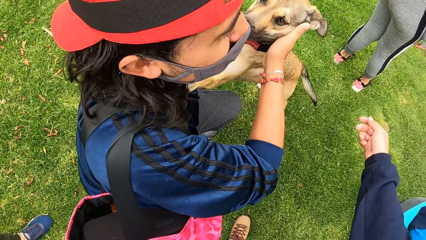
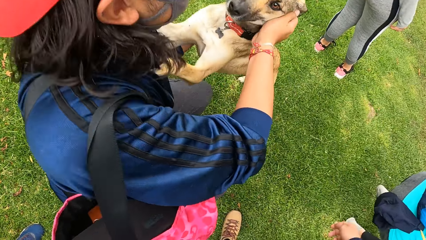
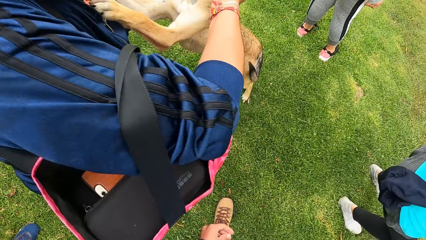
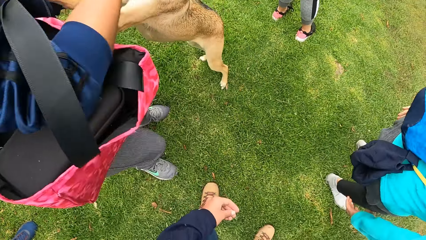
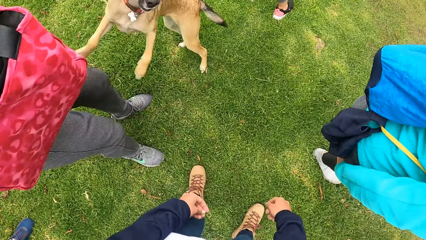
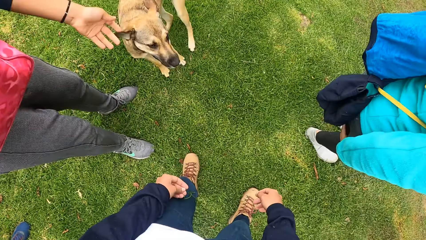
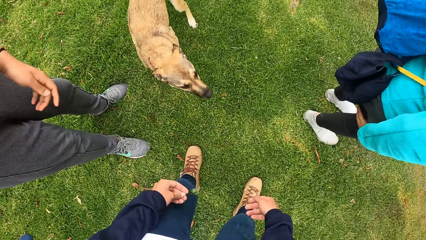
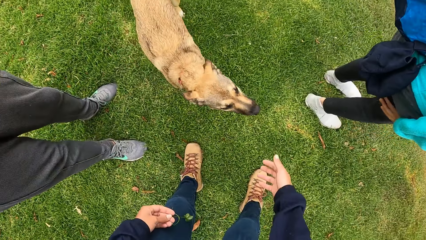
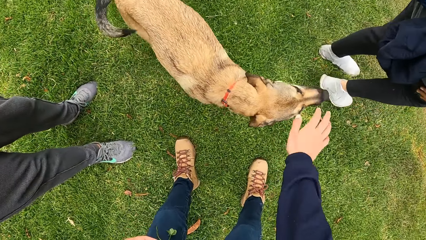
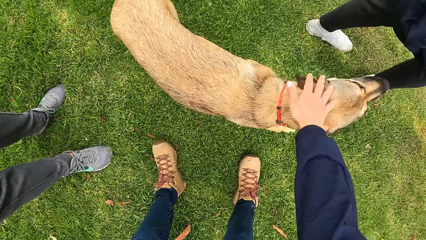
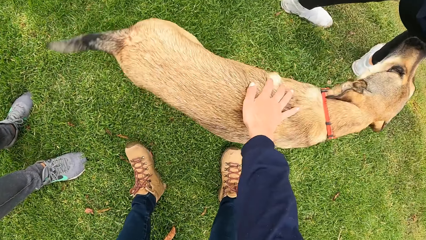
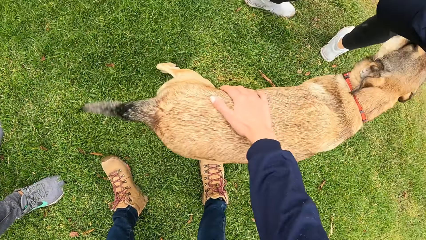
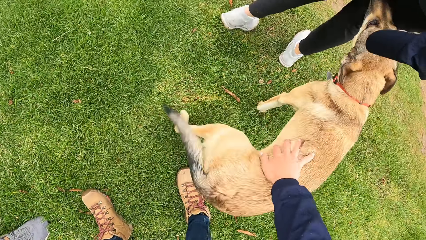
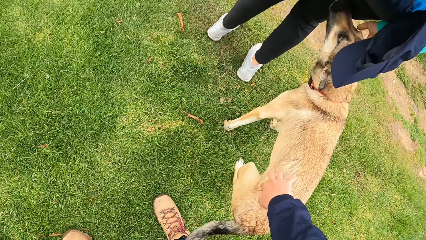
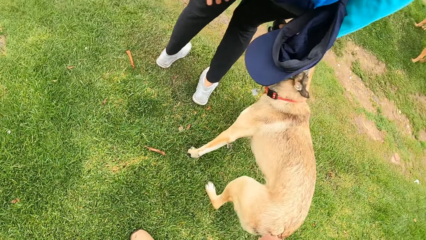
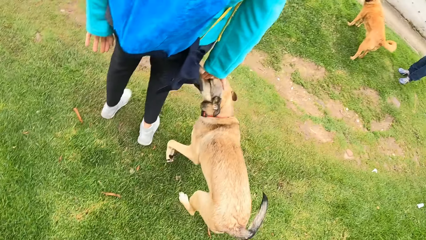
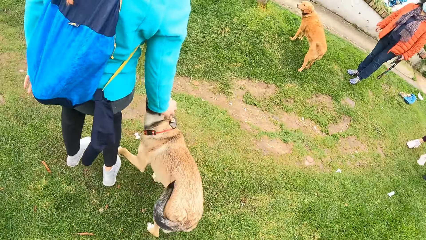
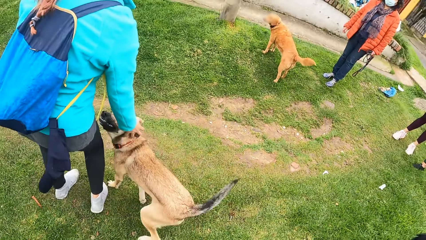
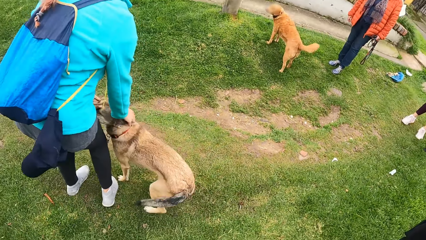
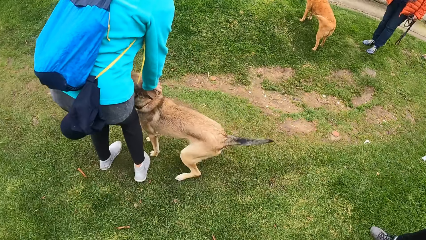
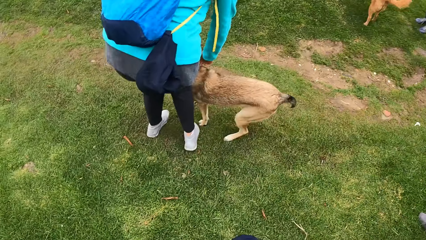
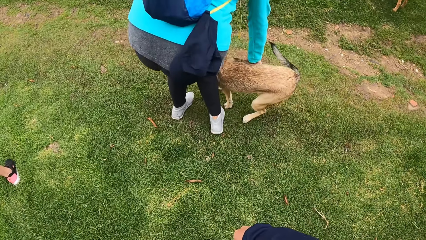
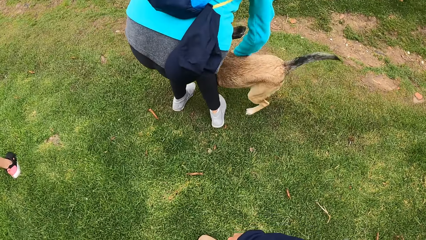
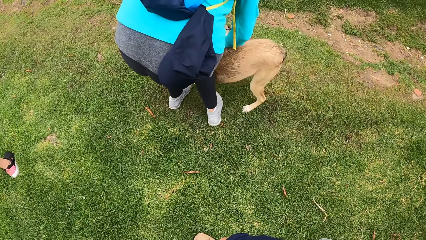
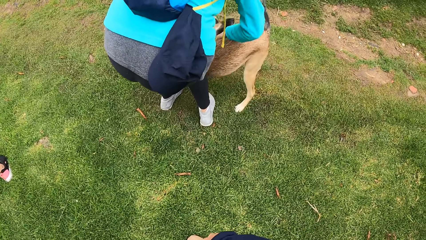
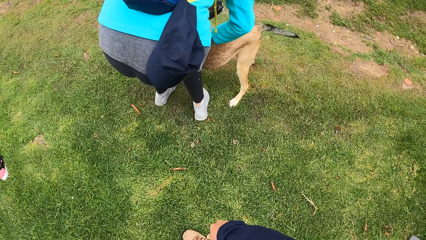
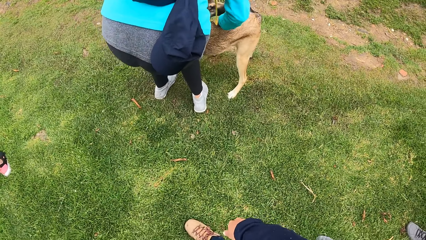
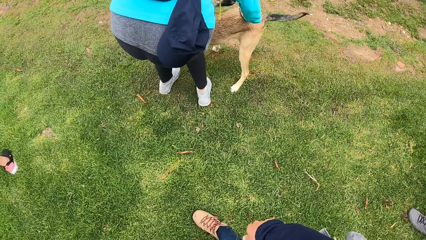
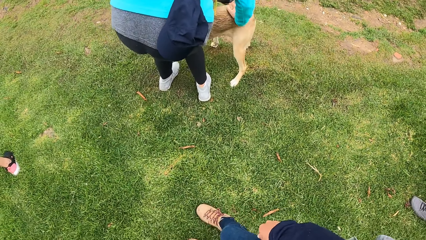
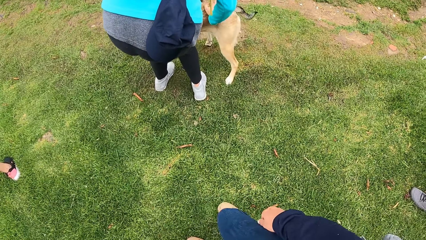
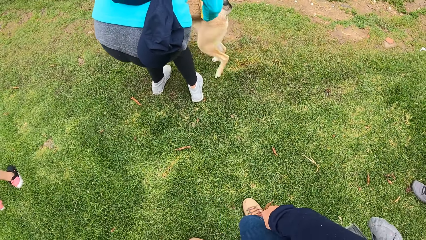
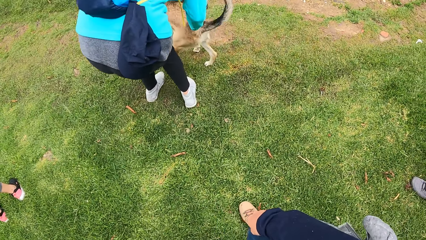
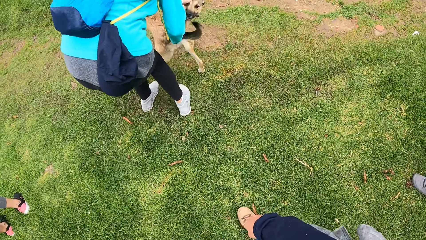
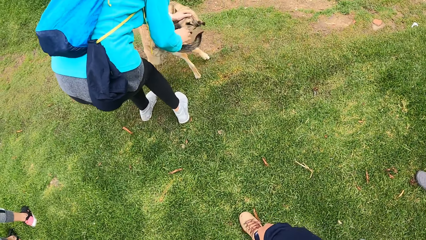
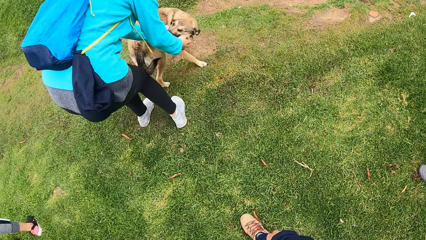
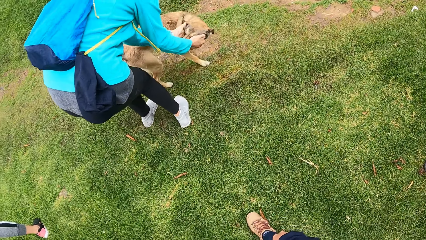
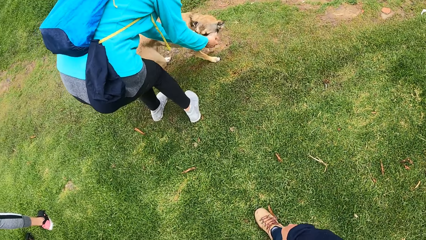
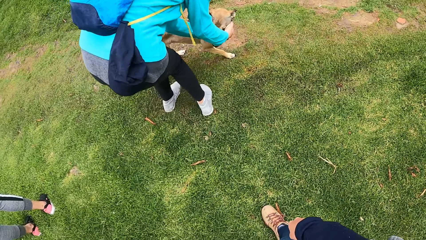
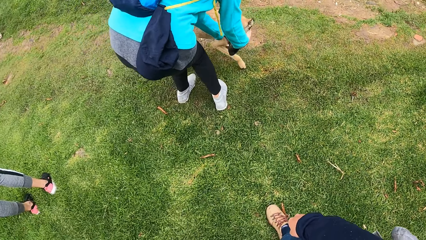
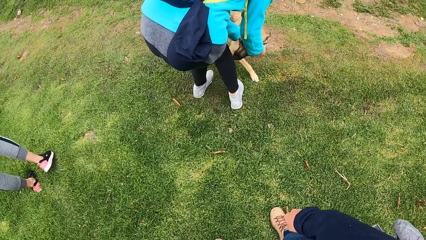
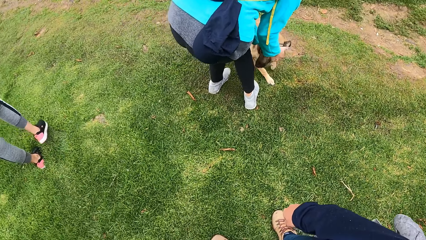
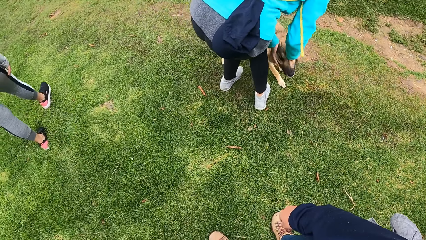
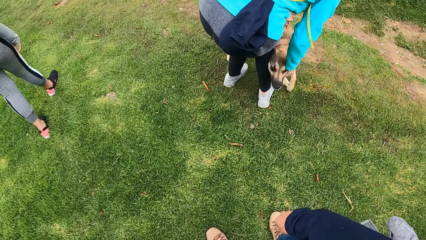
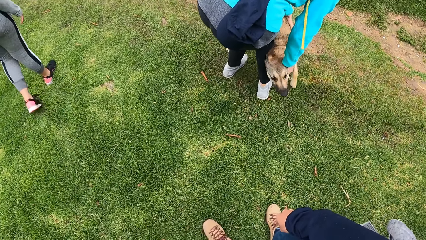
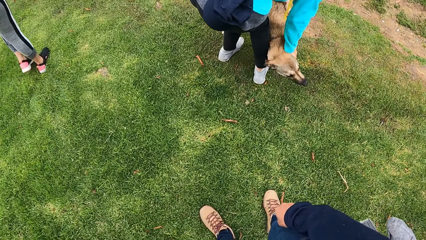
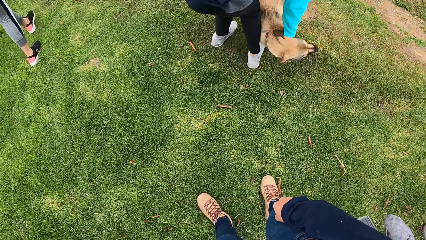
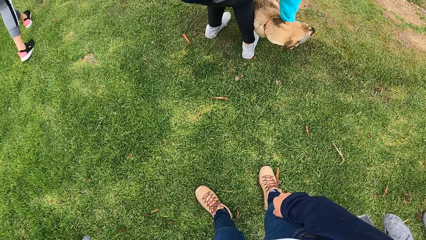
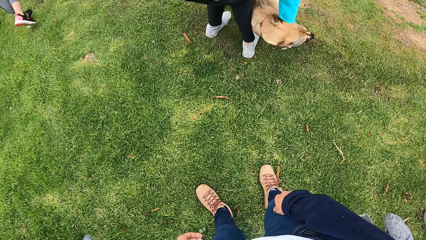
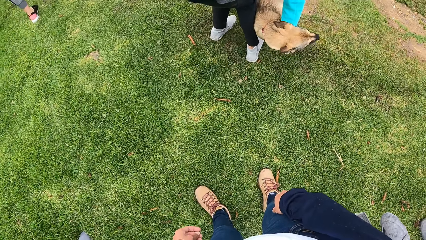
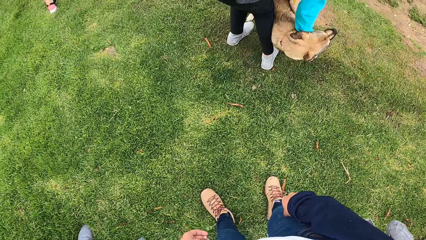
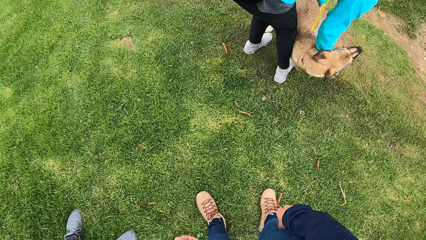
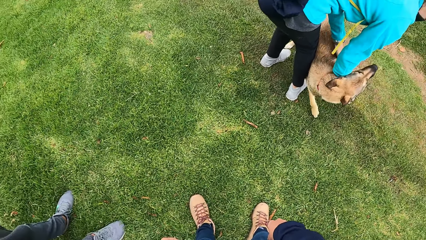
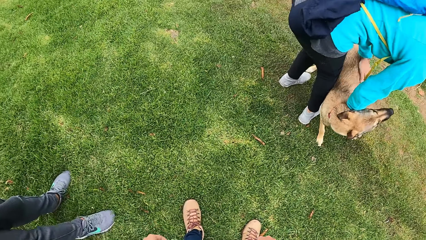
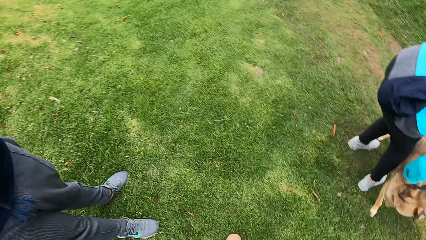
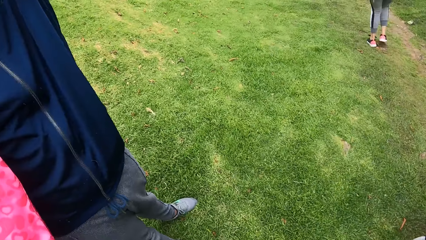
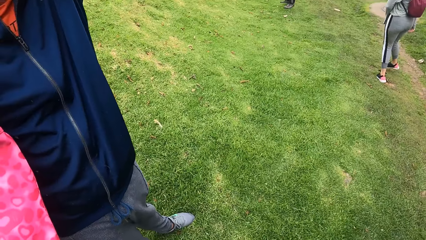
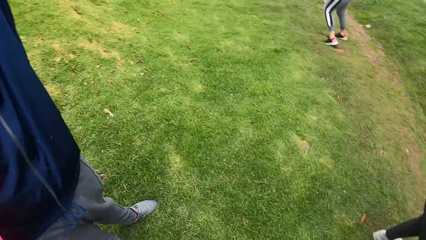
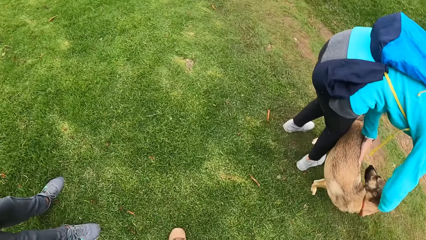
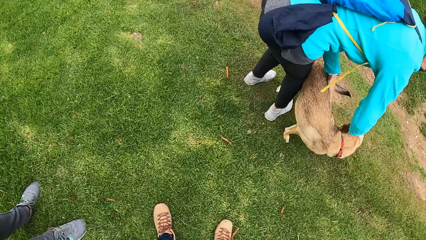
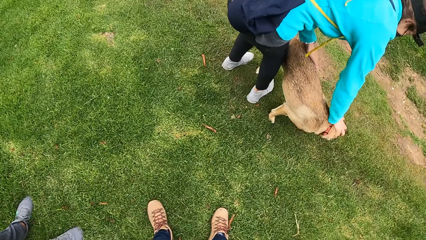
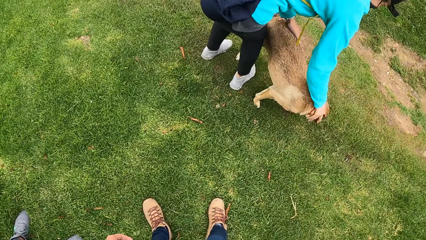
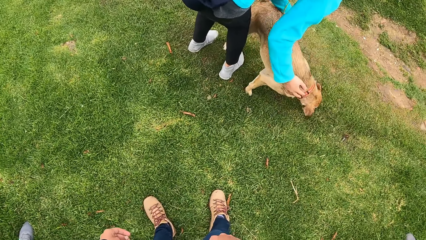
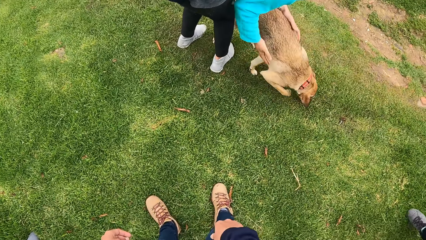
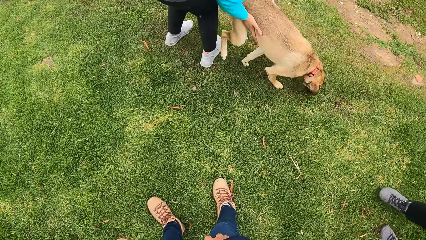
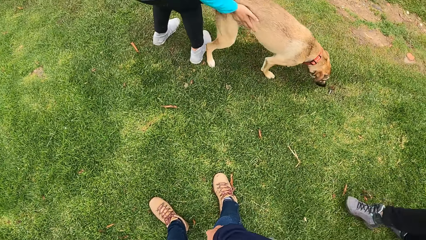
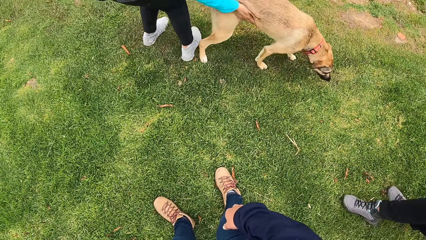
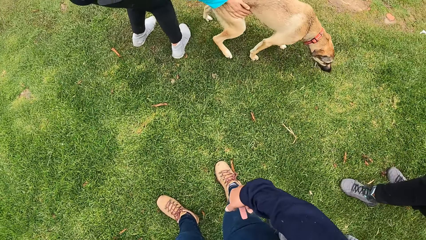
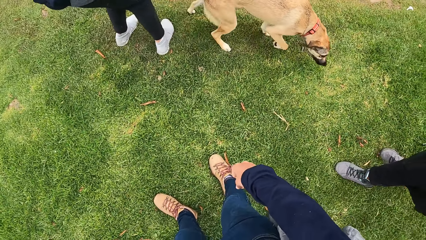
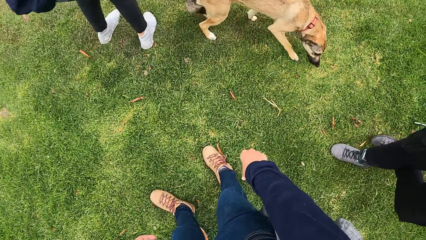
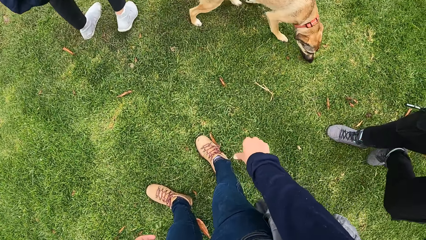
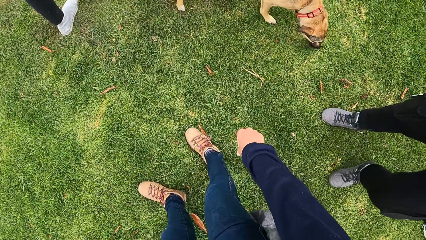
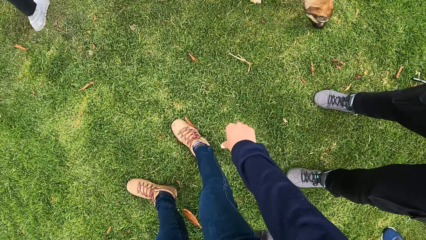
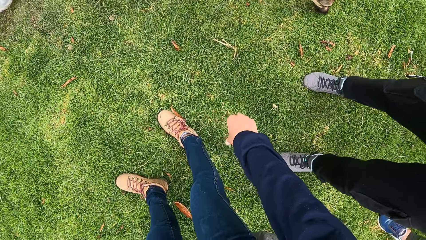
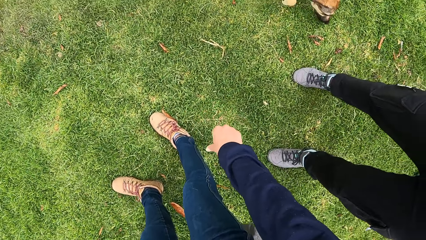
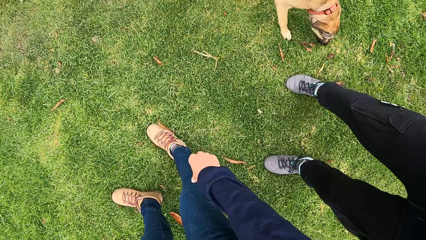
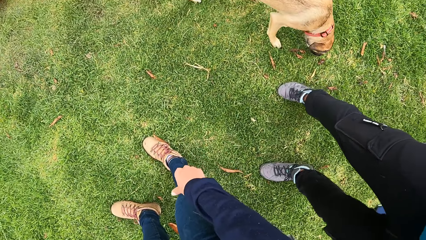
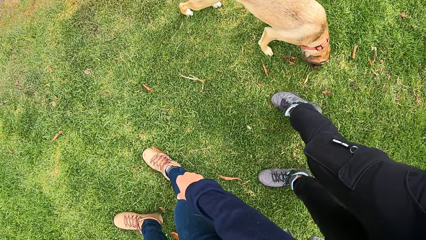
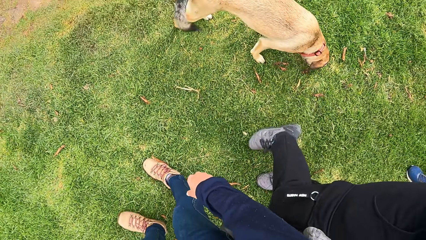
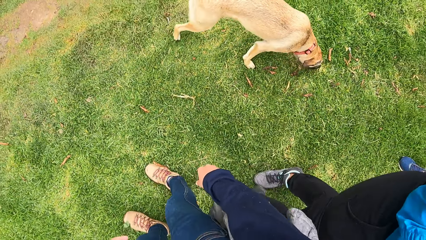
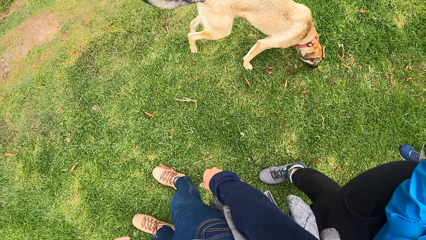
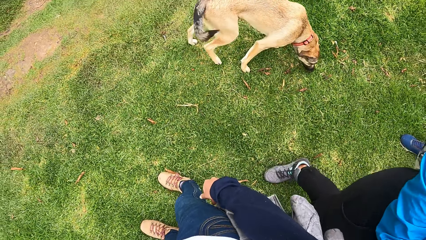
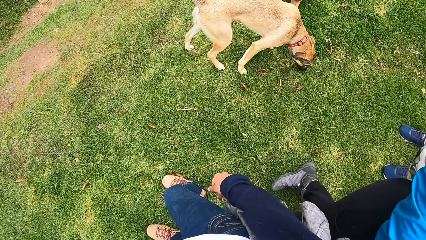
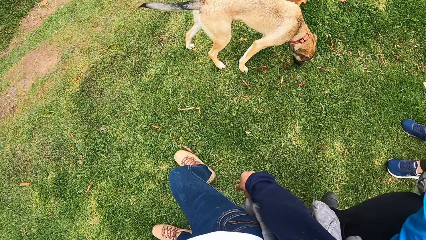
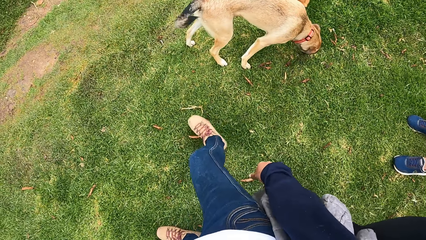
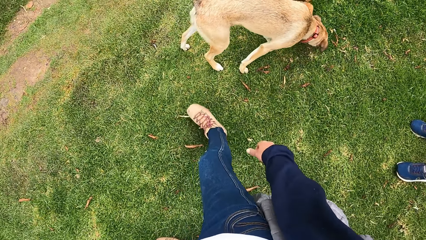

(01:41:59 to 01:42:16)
The man stands. The camera wearer pets the dog with her right hand. The woman pets the dog with both hands and plays with the dog. The man stands beside the camera wearer.
